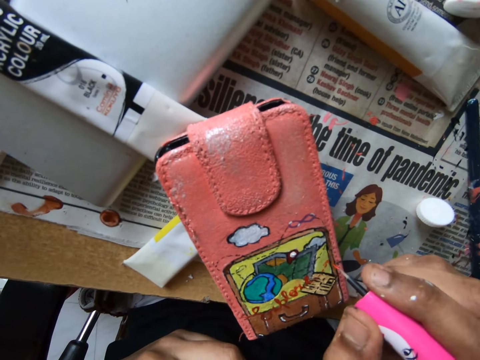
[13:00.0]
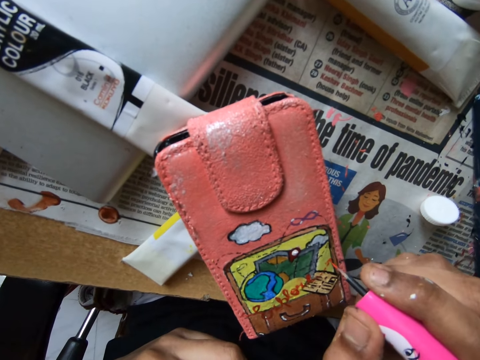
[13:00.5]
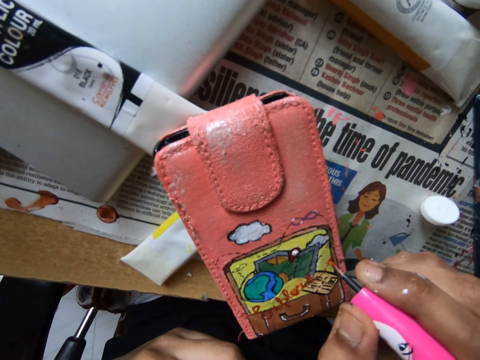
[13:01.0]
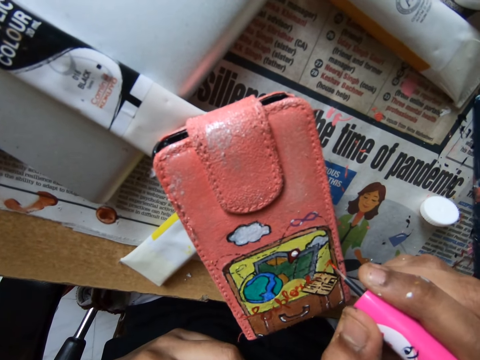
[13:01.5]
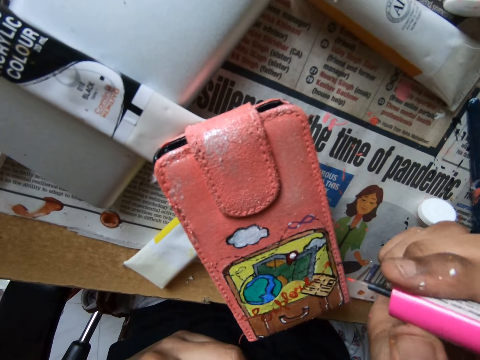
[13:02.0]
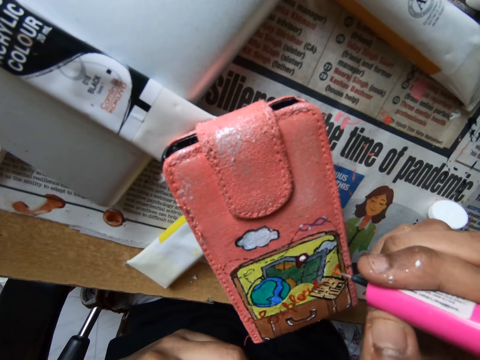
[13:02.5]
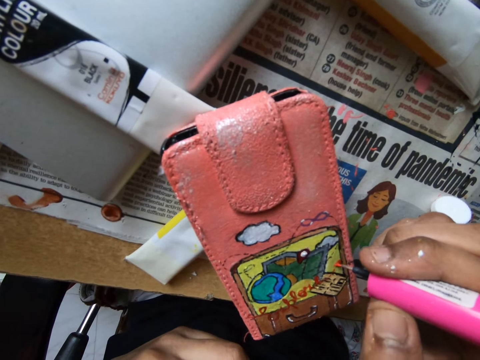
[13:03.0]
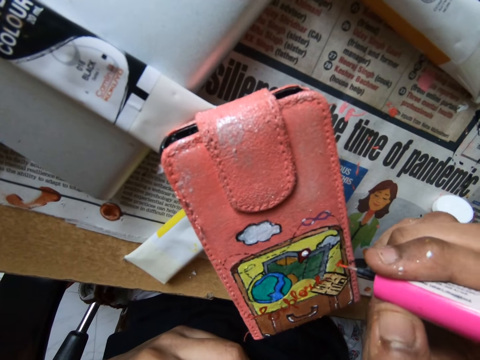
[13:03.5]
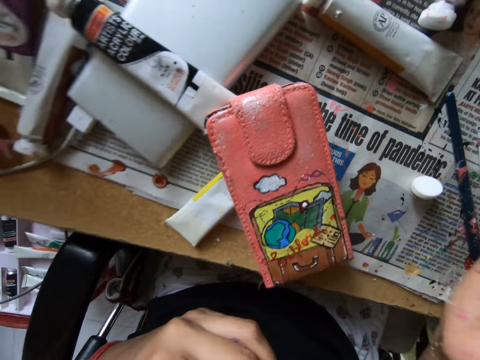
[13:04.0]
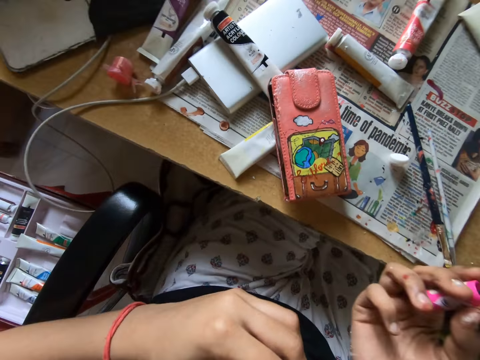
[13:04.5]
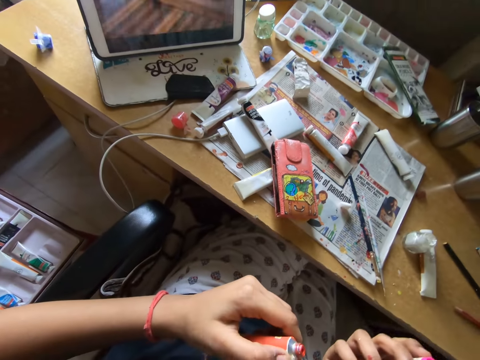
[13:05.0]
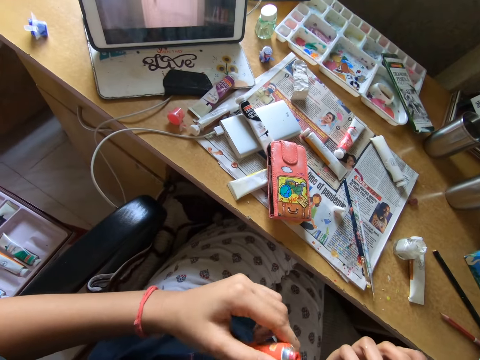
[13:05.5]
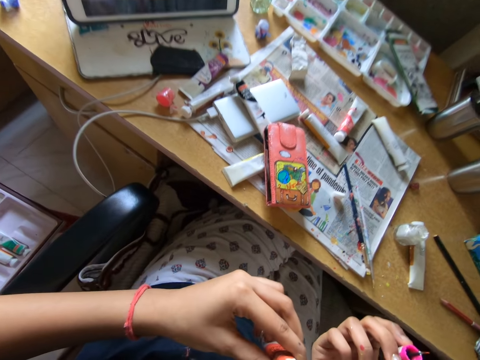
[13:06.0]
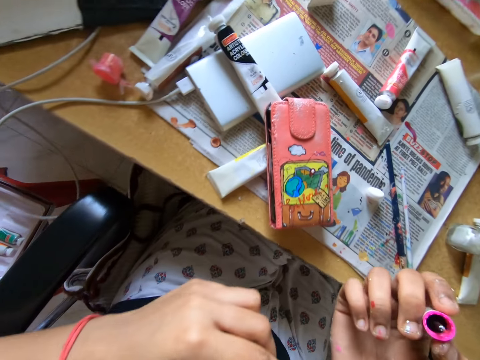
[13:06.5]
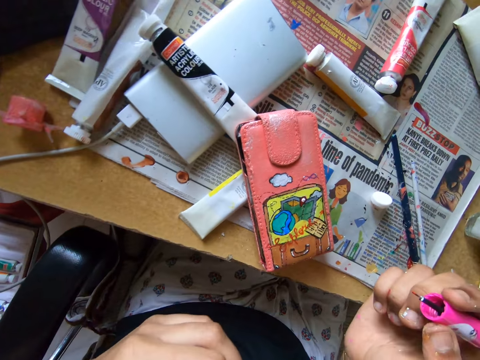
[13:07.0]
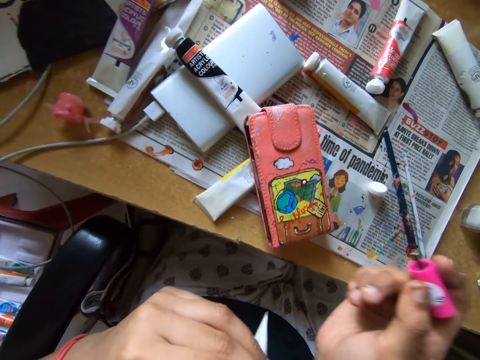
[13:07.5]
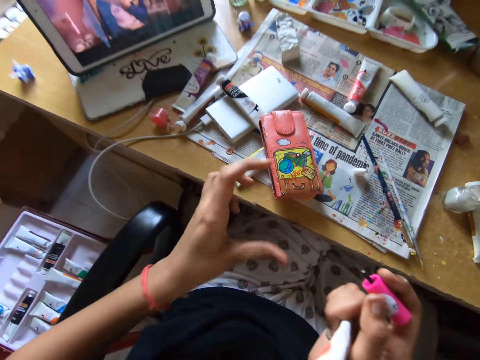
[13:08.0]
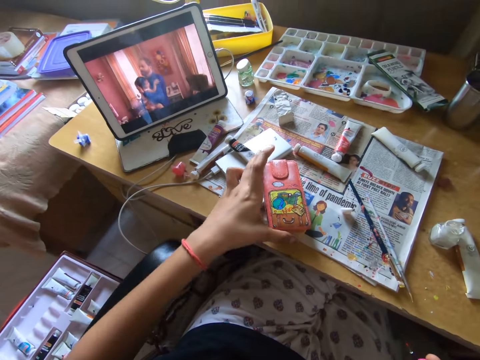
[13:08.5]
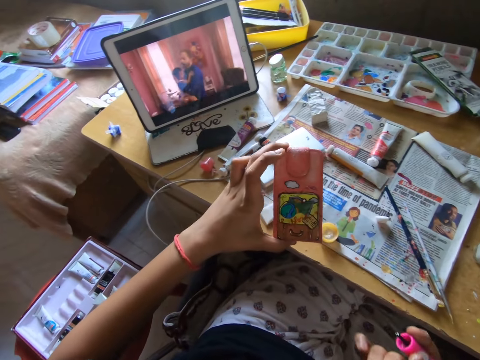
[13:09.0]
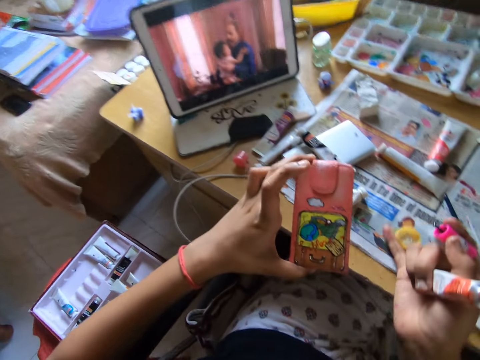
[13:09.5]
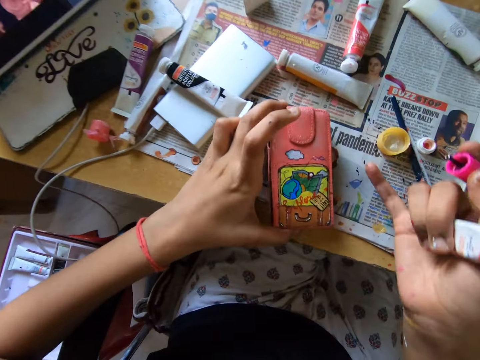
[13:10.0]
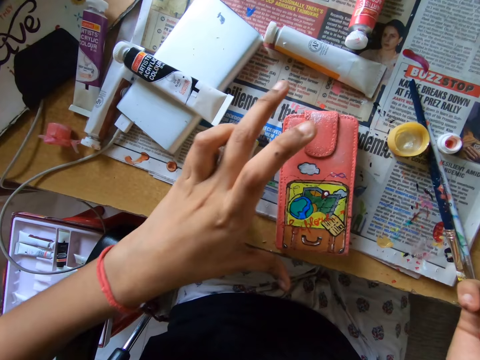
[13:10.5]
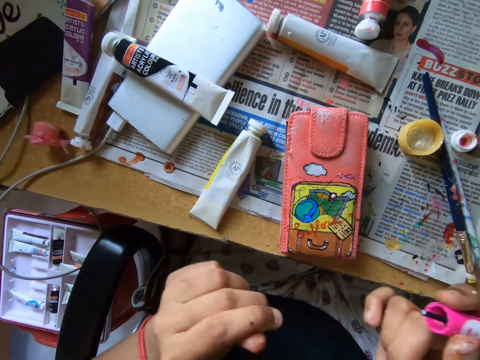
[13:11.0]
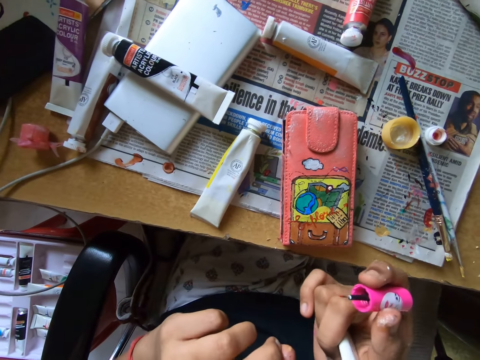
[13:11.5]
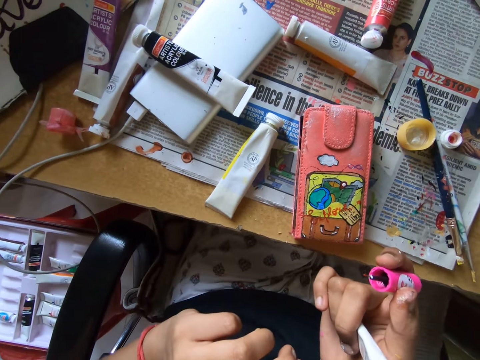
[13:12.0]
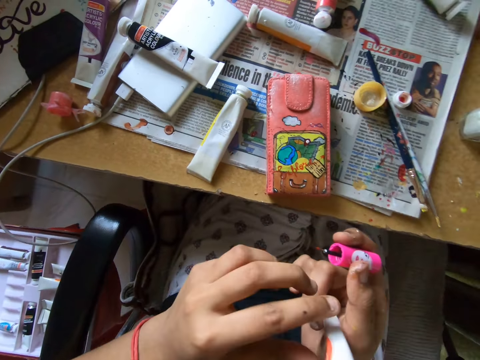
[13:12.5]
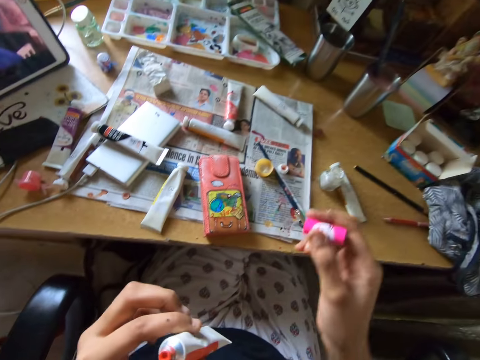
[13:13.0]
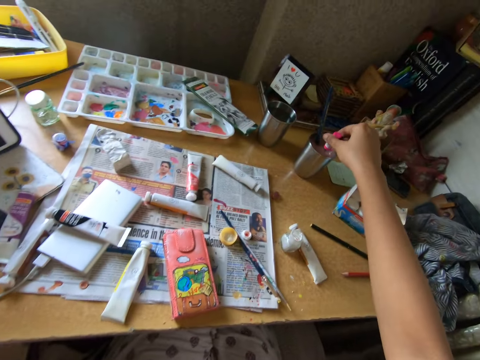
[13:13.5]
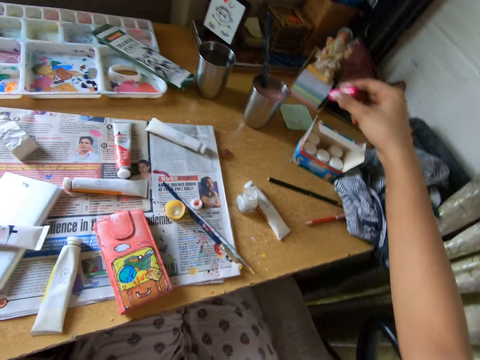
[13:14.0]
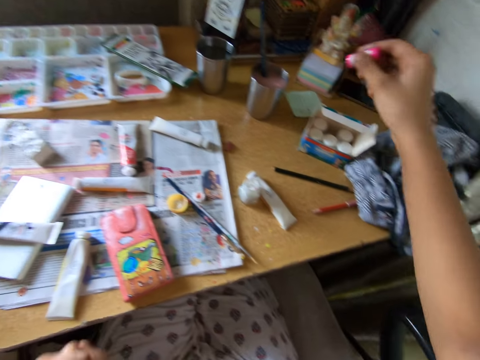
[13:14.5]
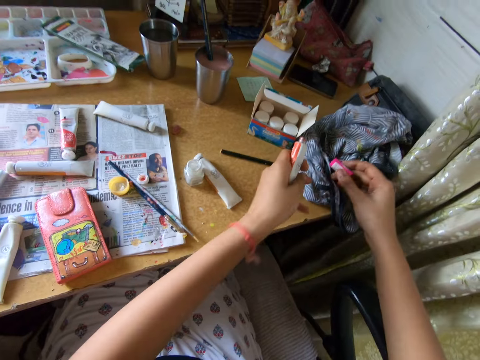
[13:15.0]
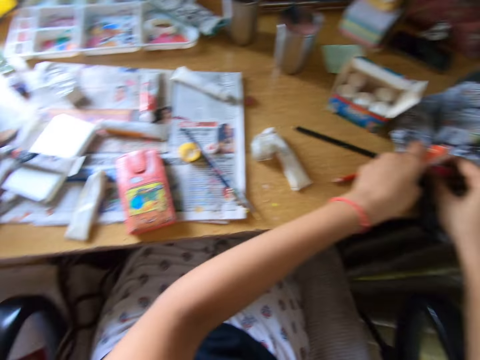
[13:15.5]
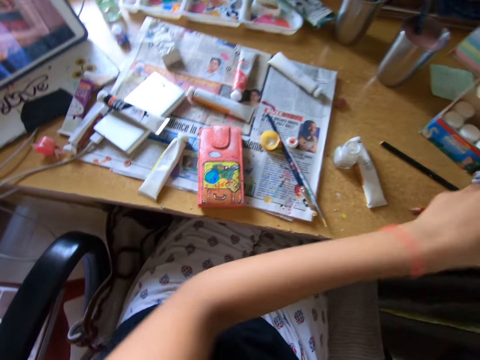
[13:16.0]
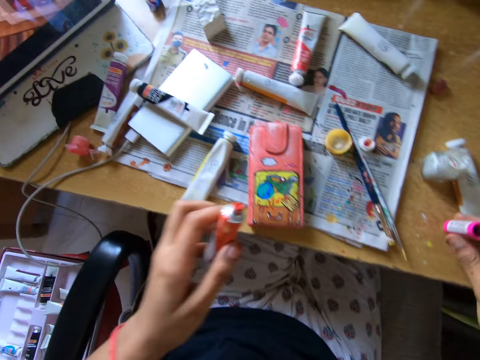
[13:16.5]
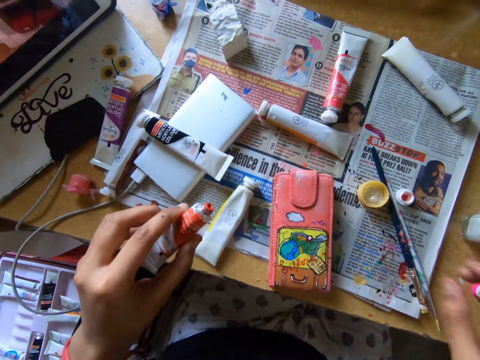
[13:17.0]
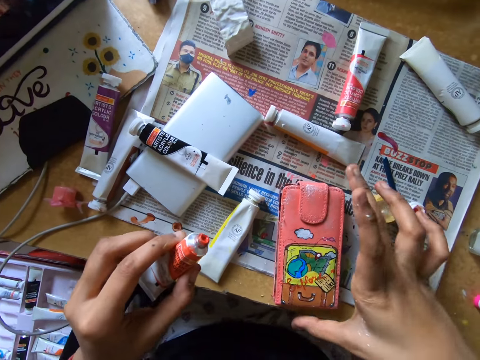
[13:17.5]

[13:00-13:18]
The camera wearer takes a paint bottle from the other hand. They pick up the phone case with a hand, and drop the phone case on the table. They take the paint bottle from the other hand. They dip a paint brush in a silver glass. They wipe the paint brush with a cloth.

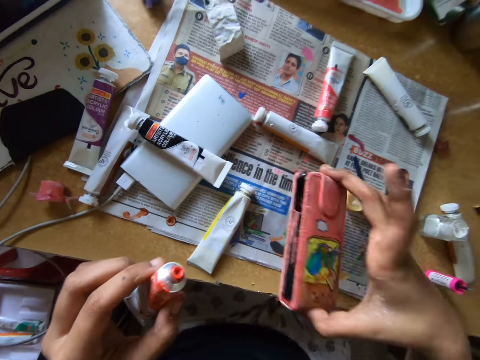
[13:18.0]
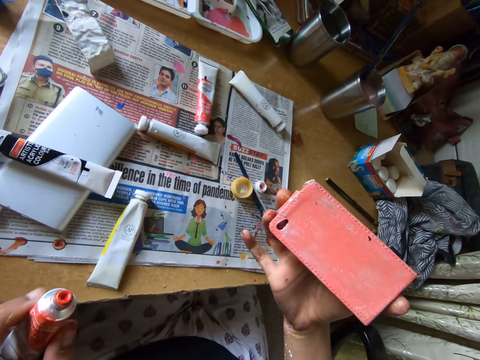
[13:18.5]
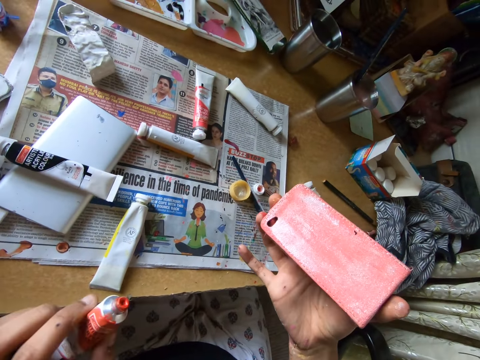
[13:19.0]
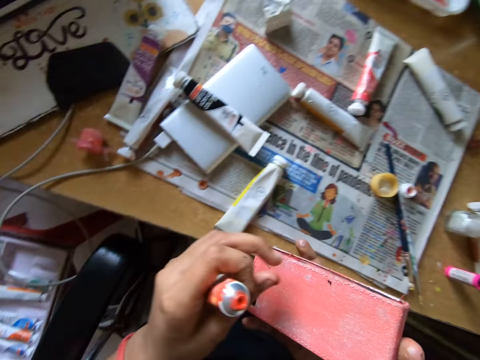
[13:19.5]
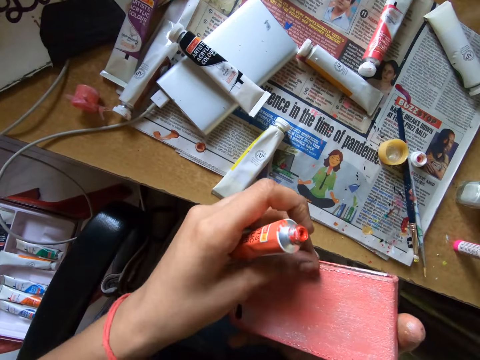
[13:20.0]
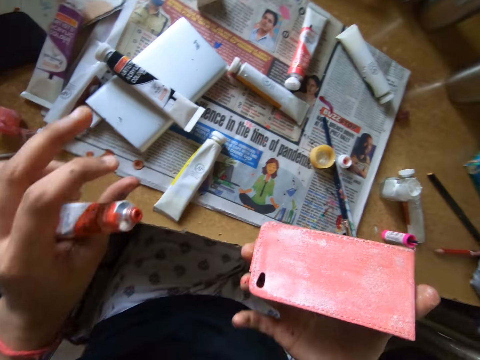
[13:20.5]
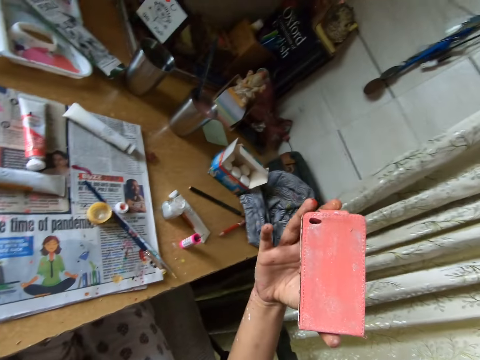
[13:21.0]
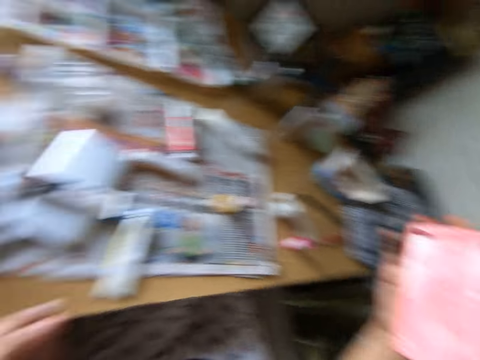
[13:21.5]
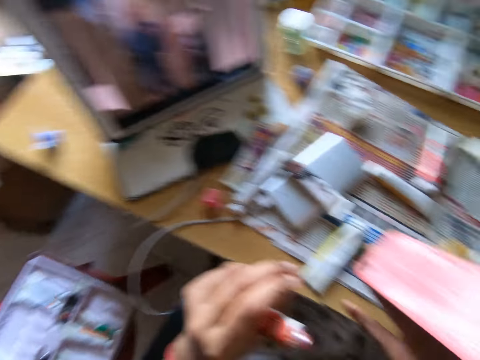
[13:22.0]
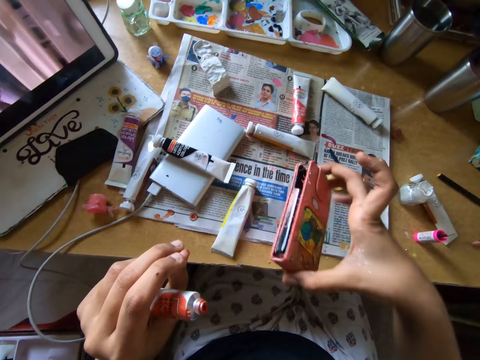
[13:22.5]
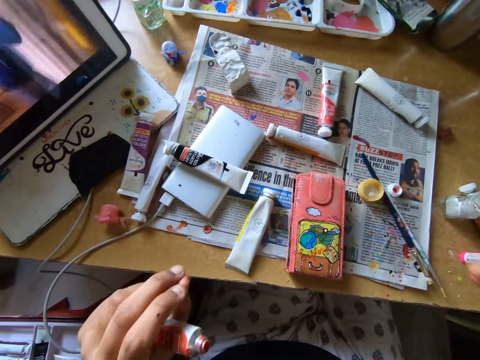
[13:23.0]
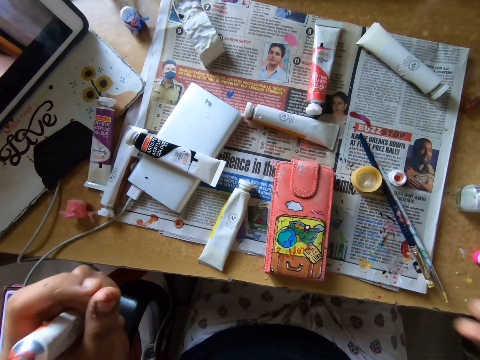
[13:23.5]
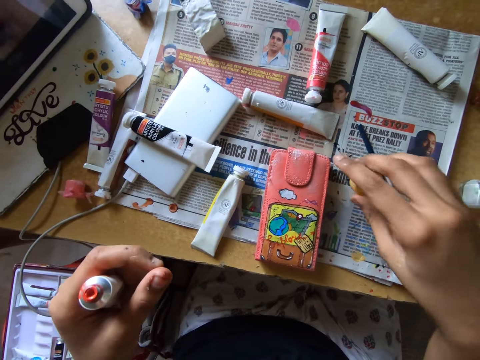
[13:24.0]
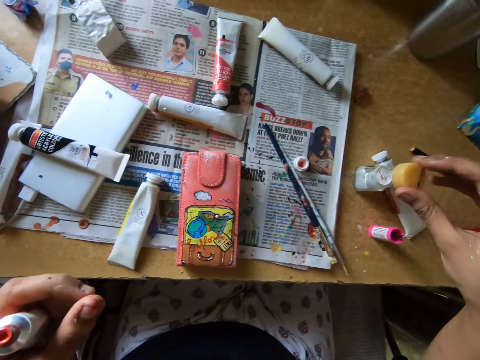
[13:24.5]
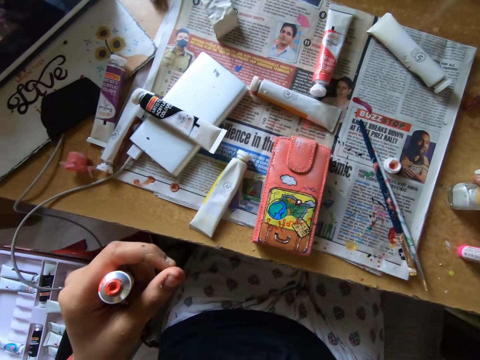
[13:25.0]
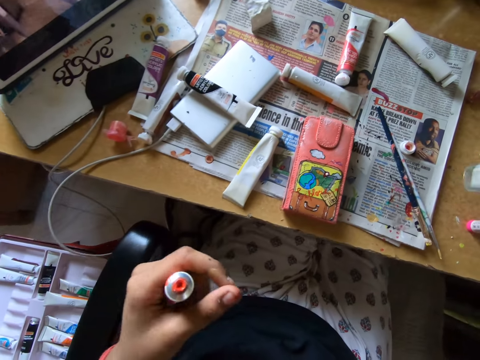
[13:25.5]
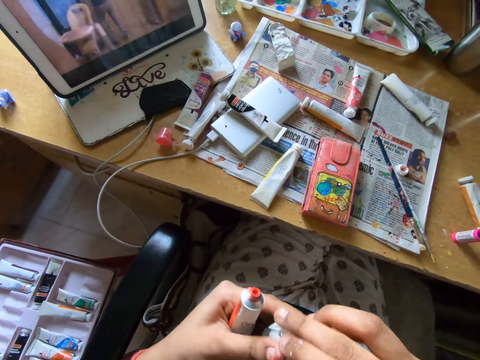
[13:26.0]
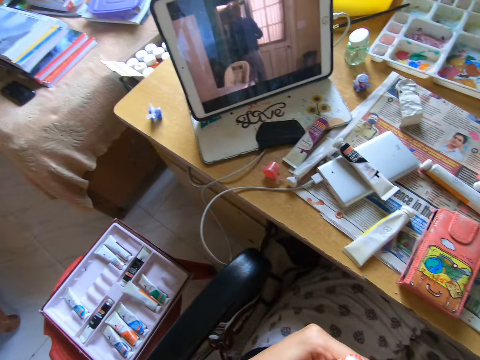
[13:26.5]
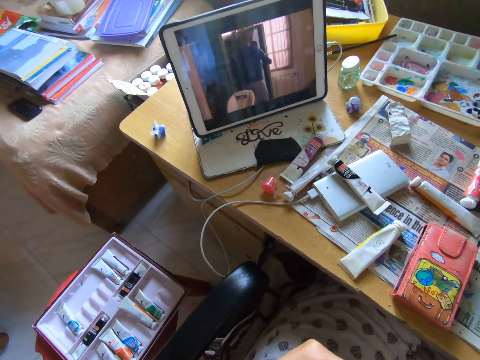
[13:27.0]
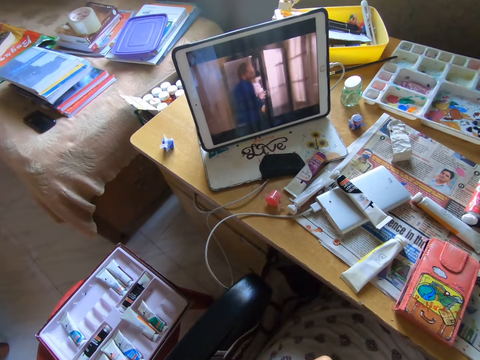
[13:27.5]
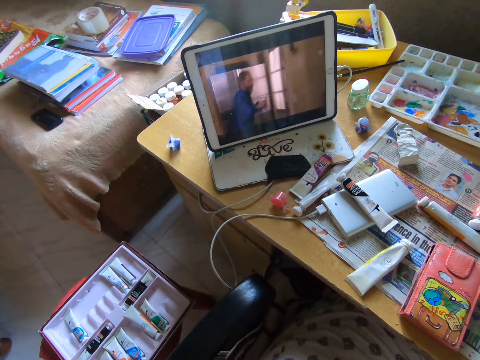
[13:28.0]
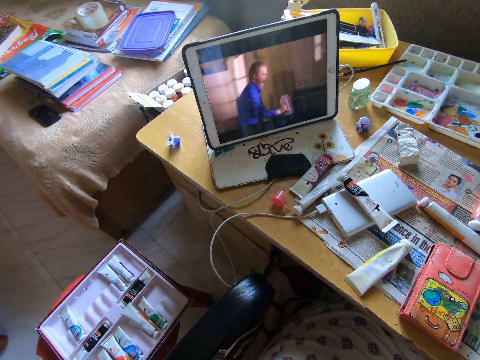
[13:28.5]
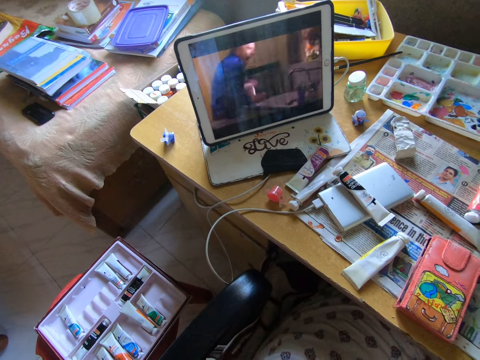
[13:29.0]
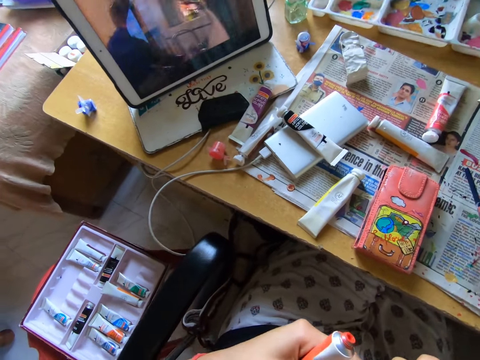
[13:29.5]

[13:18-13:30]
The camera wearer picks up the phone case with a hand. They rub a finger on the phone case, and drop the phone case on the table. They pick up a lid. They close a paint bottle with the lid. They pick up the paint bottle. They close the paint bottle with hands. They watch a movie on a tablet.
